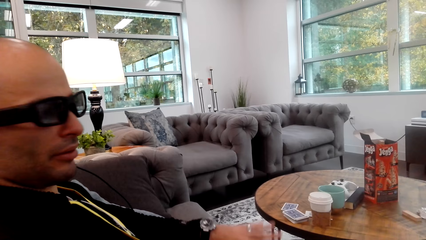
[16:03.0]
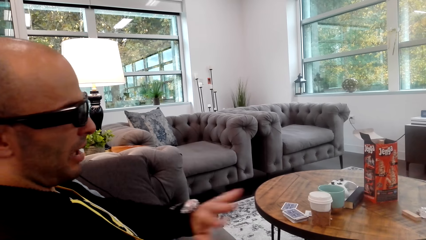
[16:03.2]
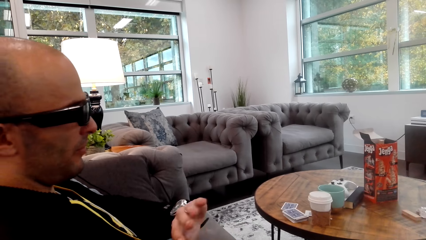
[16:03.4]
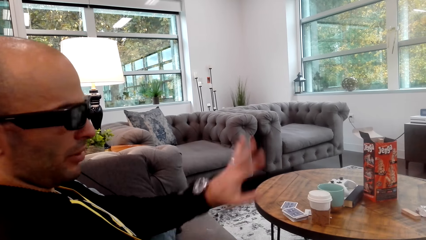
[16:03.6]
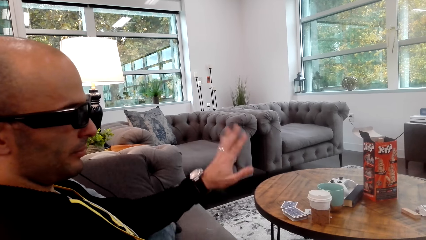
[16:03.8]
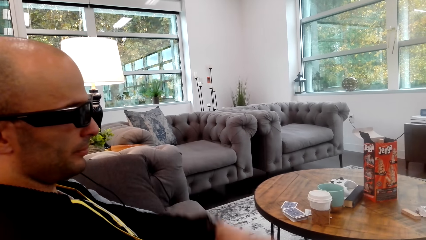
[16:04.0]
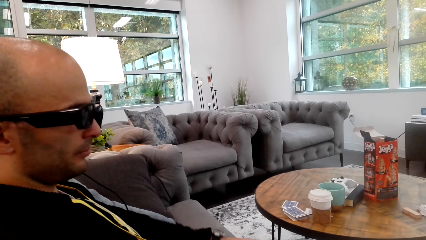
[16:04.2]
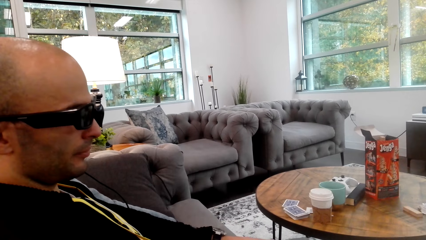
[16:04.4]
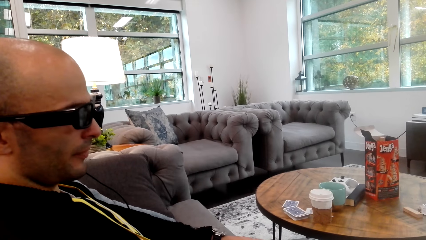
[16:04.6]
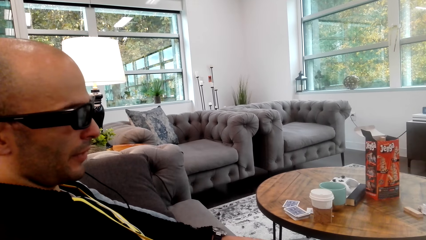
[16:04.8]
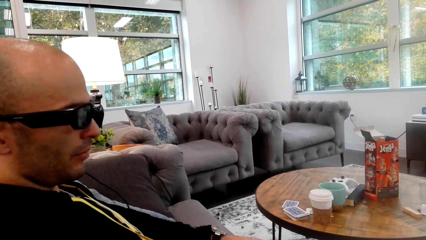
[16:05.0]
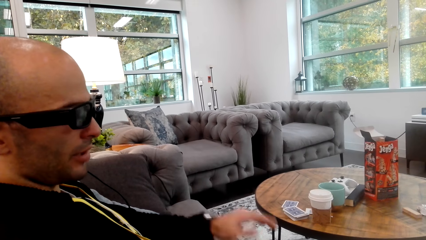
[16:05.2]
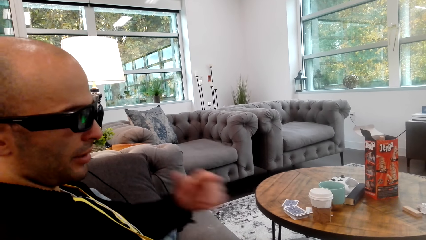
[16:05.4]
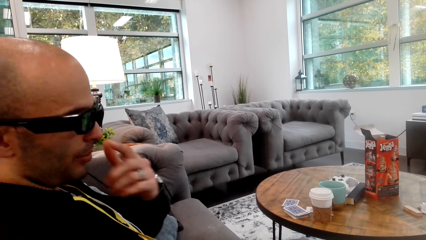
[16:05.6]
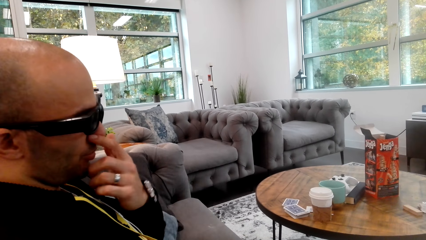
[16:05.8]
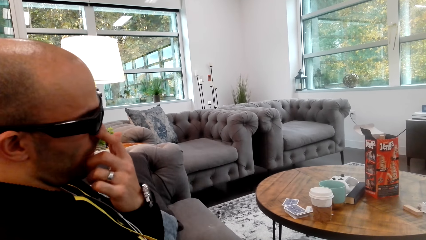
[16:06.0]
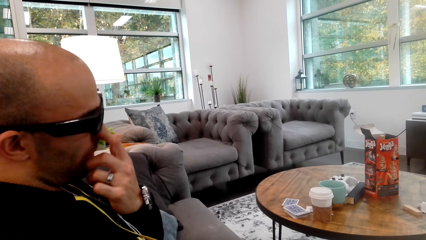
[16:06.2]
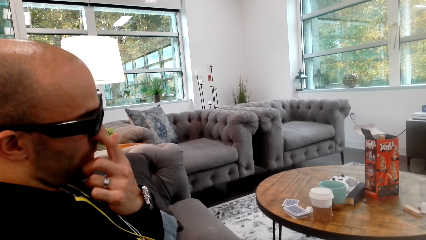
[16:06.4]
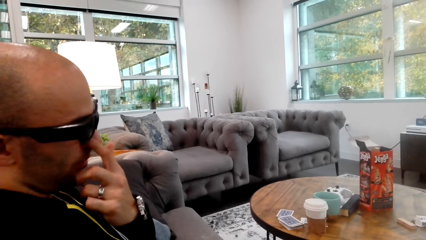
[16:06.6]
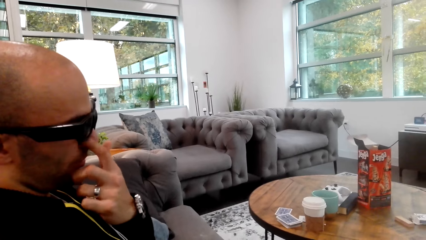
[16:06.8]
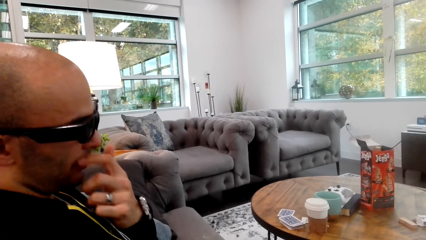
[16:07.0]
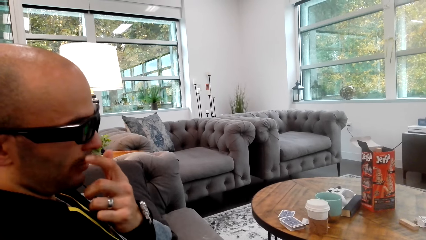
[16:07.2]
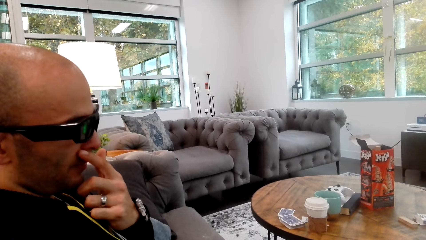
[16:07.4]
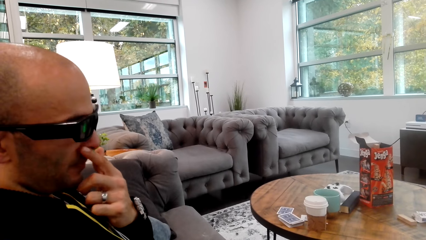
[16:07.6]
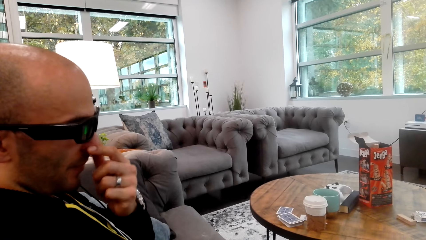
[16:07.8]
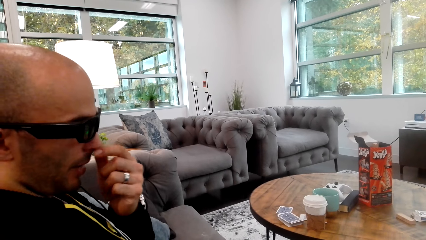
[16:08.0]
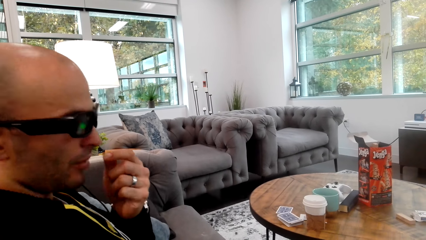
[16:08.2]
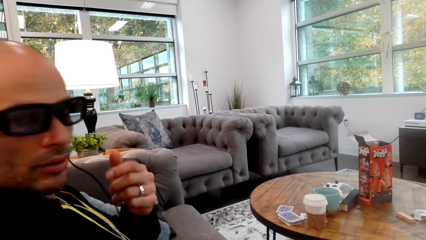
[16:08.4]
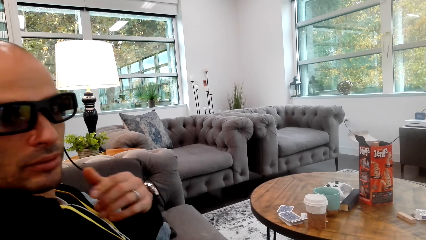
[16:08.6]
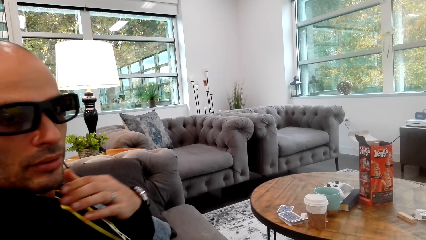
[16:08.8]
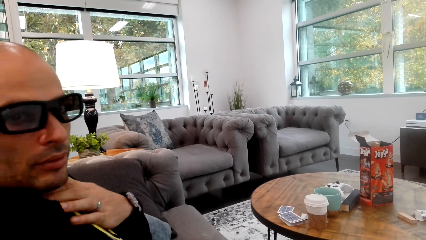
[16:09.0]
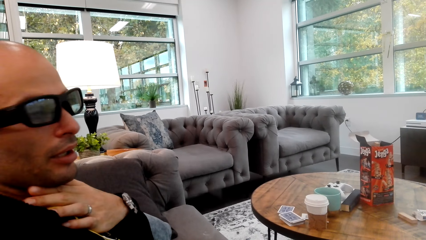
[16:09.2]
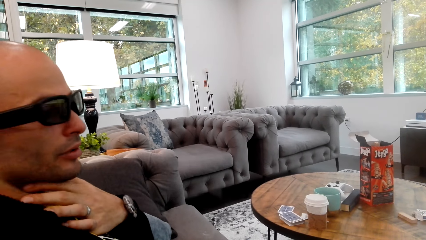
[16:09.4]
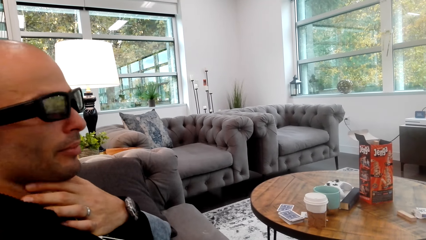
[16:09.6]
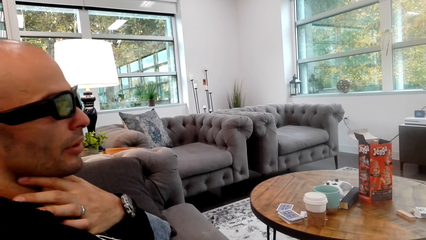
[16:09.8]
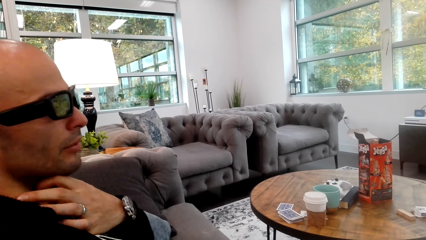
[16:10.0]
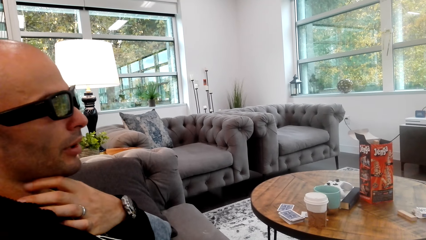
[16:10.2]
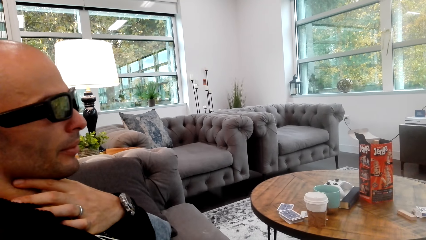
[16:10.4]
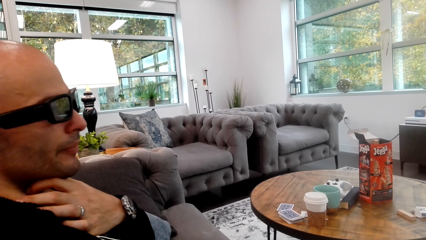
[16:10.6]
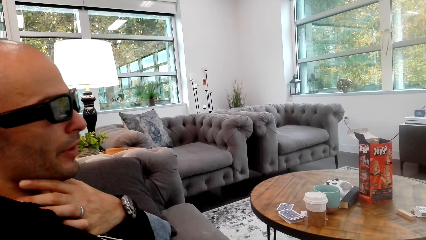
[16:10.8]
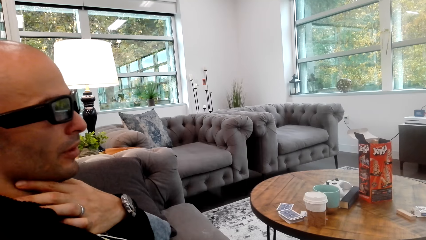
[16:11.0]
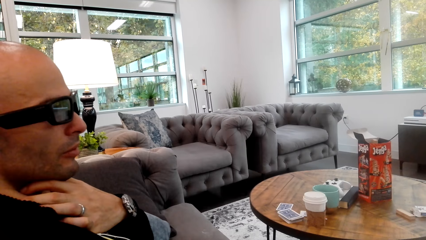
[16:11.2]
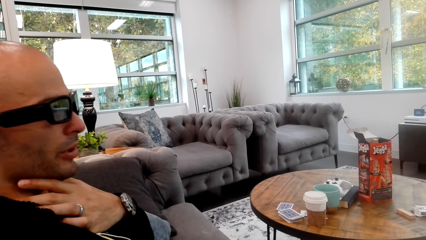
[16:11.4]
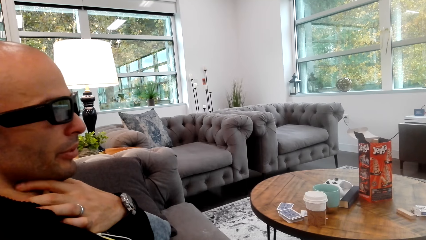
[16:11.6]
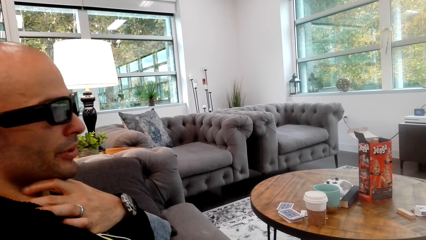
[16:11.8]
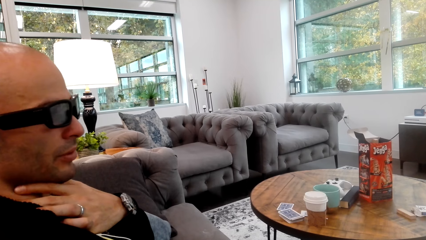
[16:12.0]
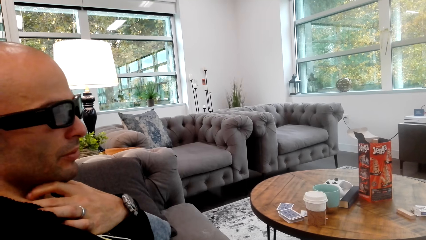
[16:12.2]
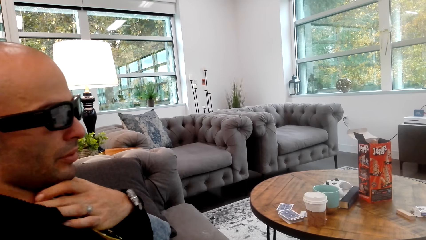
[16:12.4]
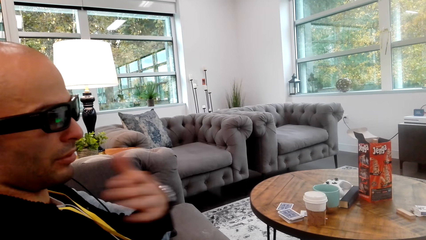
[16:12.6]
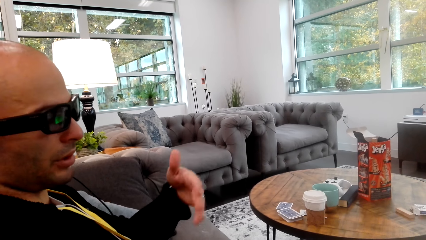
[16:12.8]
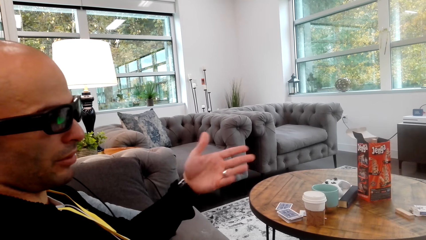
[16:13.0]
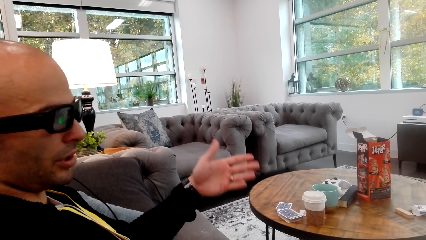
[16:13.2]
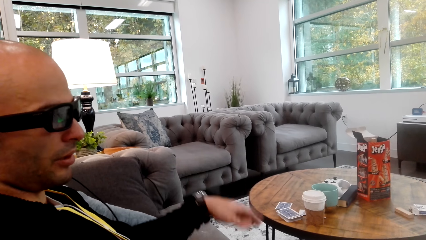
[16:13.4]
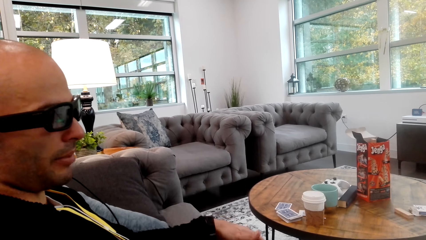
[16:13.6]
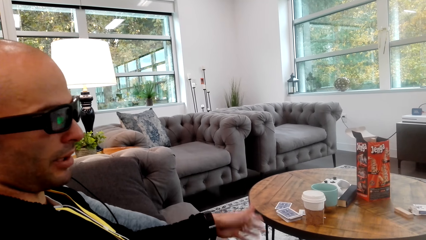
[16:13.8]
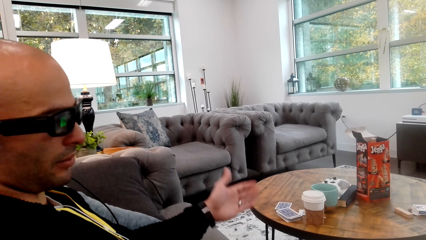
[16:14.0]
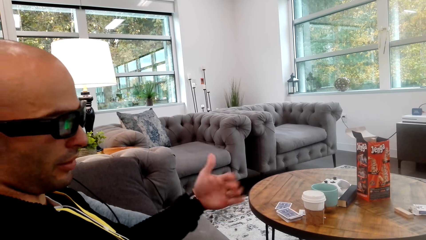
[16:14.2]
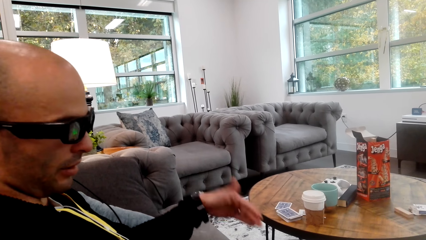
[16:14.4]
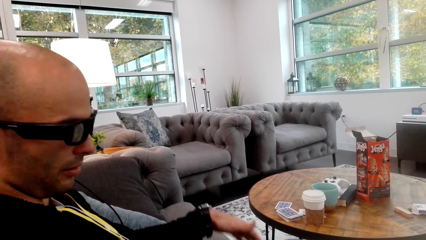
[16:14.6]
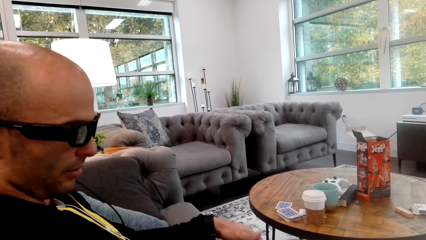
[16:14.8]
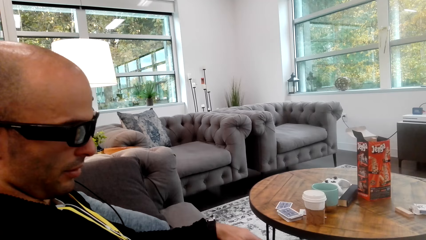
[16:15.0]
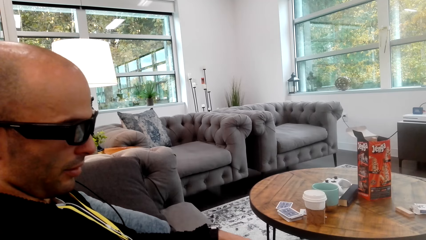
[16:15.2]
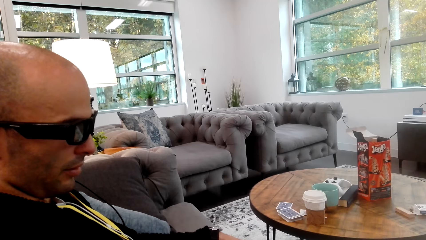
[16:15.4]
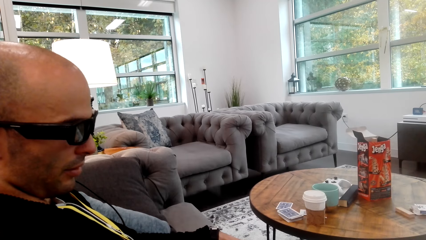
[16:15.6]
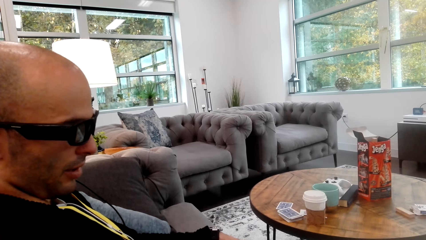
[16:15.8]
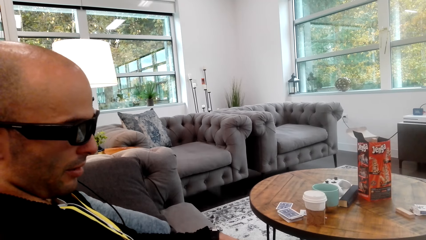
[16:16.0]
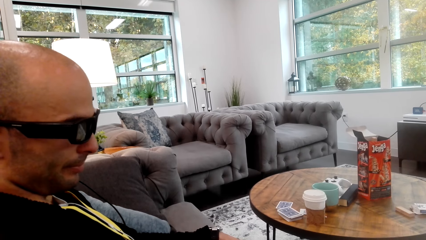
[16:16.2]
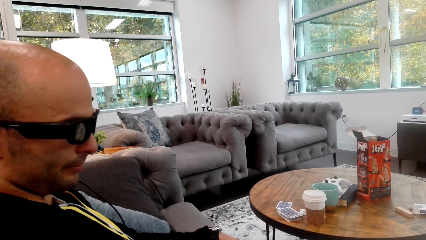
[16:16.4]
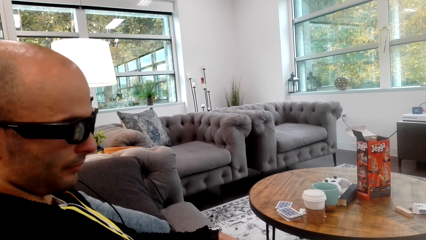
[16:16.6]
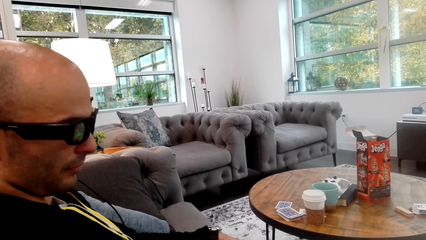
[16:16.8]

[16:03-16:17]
A man touches his face. The man converses with the camera wearer.

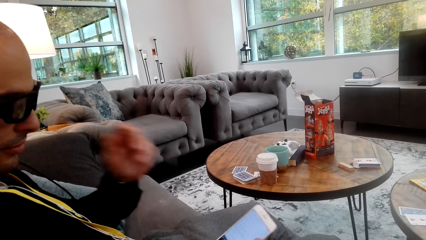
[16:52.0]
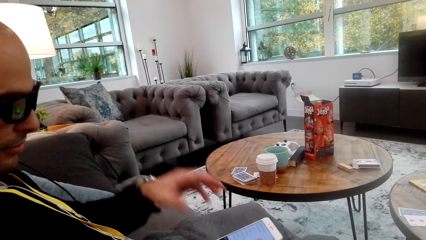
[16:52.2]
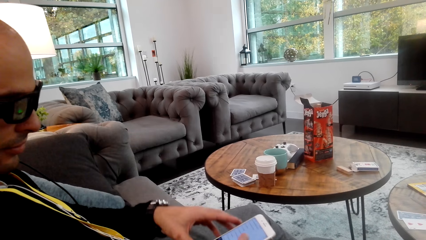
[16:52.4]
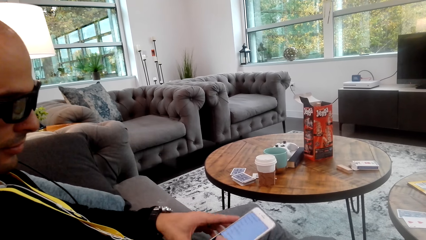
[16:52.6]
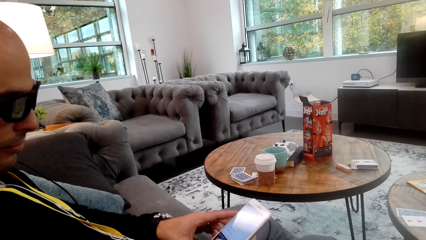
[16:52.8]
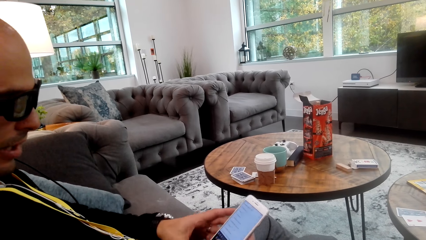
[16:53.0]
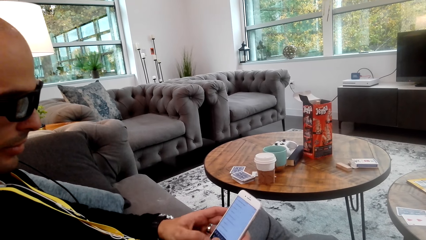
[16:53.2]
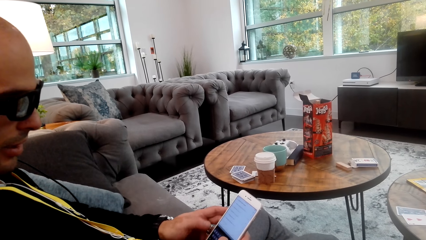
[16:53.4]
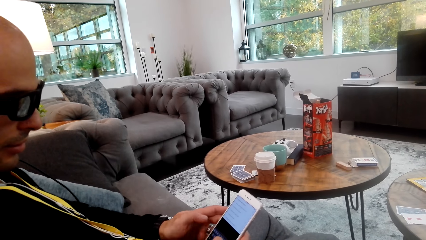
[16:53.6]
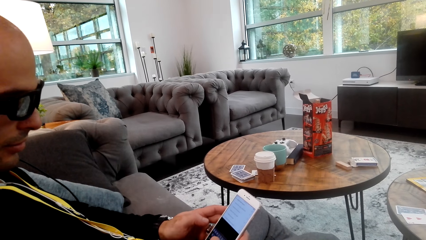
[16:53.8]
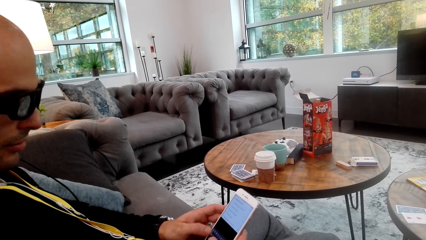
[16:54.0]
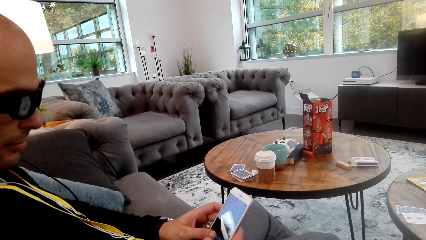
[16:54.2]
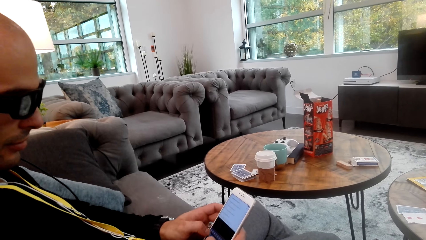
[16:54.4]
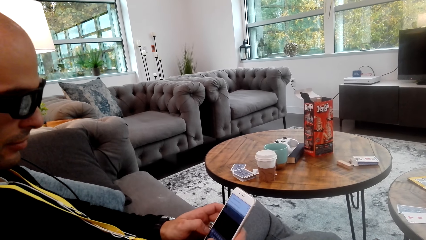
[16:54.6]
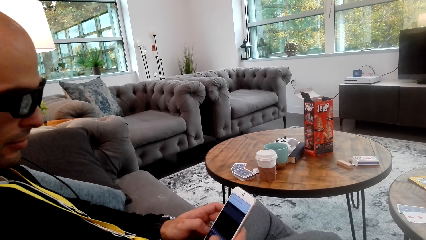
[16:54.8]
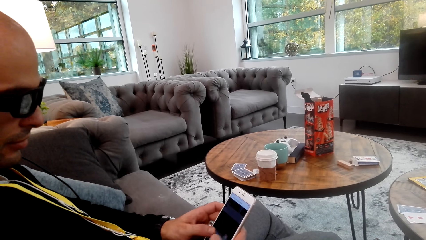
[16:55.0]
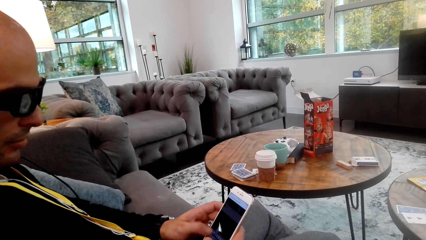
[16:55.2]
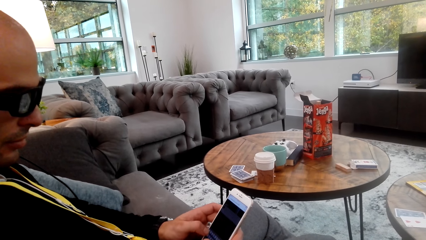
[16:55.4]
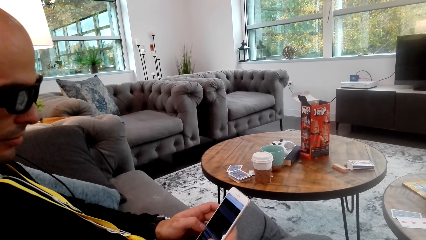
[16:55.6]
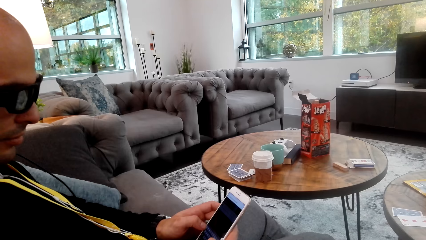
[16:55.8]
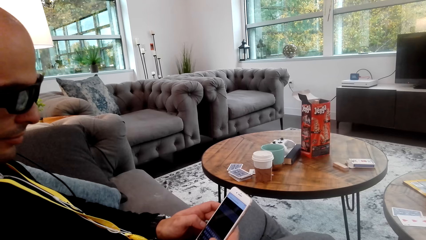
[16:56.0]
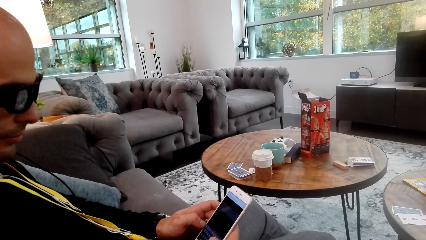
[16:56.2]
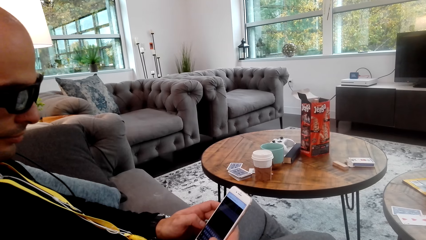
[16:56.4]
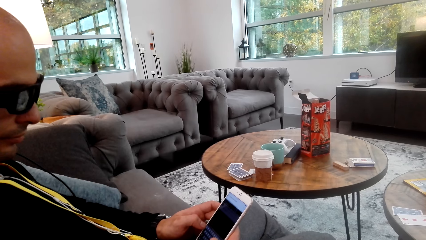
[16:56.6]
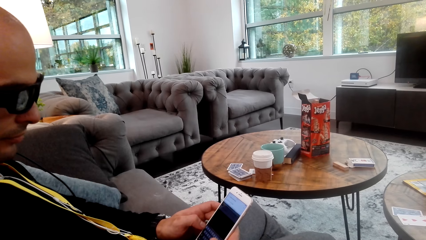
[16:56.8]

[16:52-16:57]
A man holds a phone with both hands.
